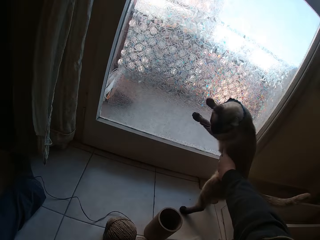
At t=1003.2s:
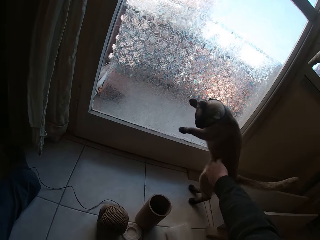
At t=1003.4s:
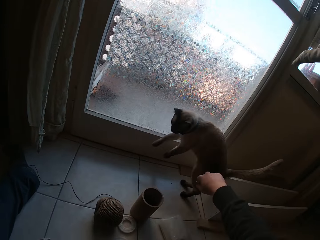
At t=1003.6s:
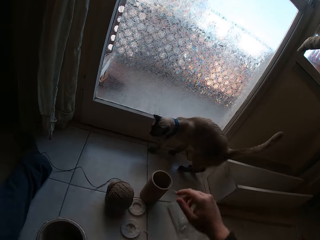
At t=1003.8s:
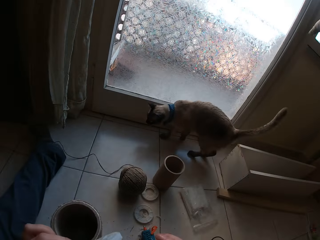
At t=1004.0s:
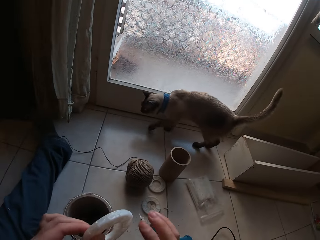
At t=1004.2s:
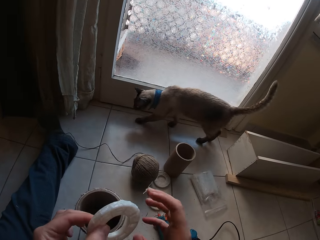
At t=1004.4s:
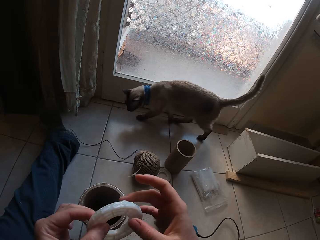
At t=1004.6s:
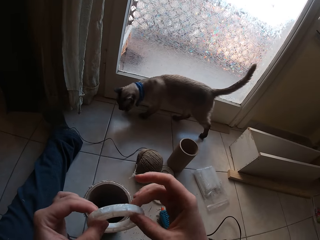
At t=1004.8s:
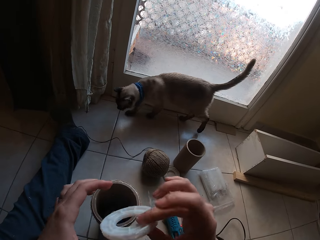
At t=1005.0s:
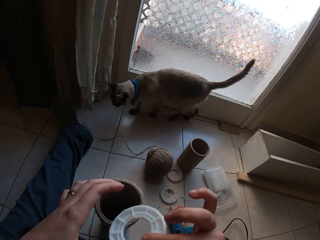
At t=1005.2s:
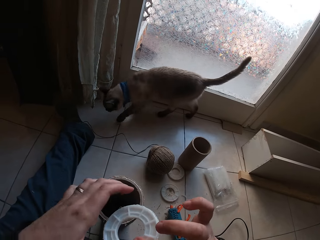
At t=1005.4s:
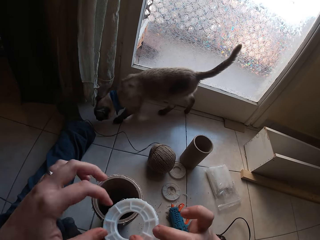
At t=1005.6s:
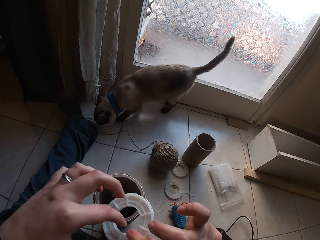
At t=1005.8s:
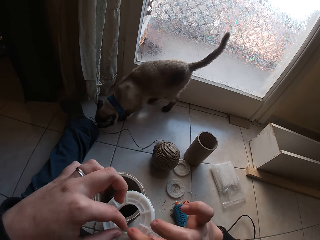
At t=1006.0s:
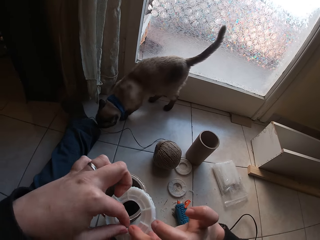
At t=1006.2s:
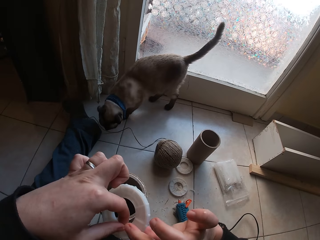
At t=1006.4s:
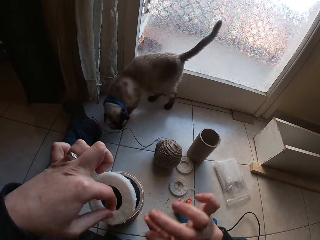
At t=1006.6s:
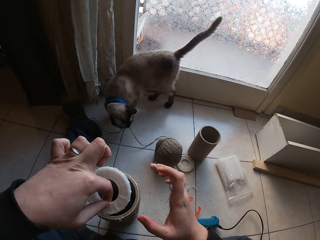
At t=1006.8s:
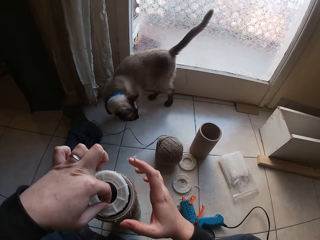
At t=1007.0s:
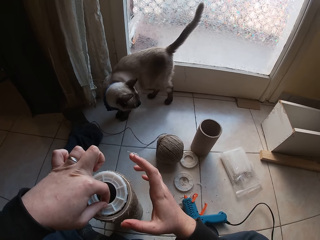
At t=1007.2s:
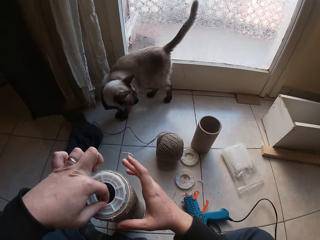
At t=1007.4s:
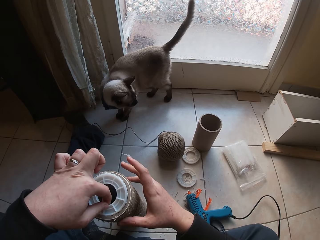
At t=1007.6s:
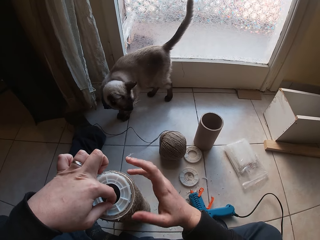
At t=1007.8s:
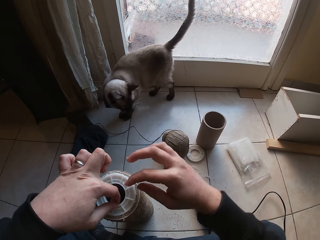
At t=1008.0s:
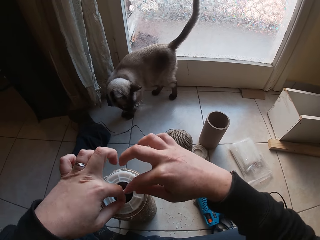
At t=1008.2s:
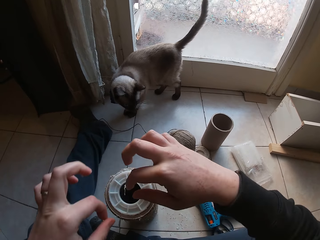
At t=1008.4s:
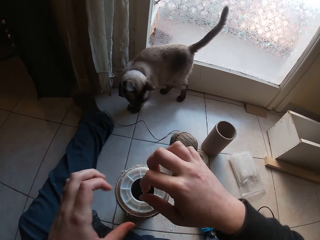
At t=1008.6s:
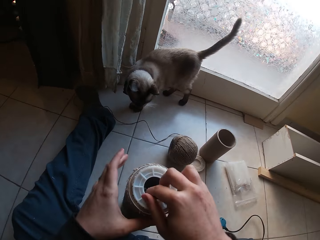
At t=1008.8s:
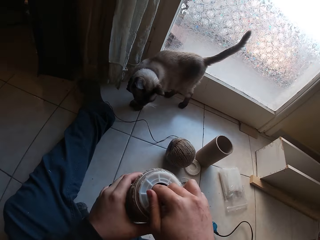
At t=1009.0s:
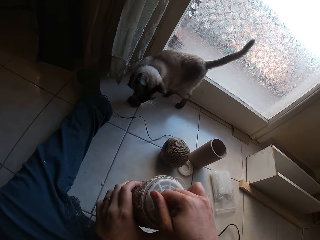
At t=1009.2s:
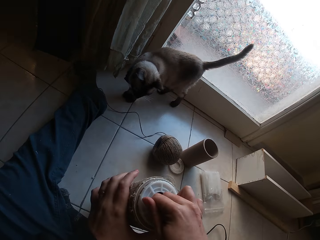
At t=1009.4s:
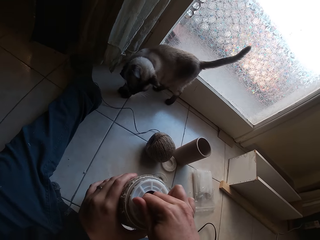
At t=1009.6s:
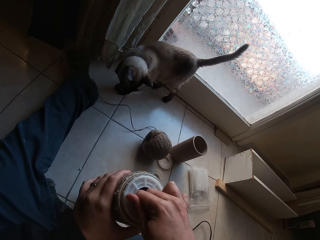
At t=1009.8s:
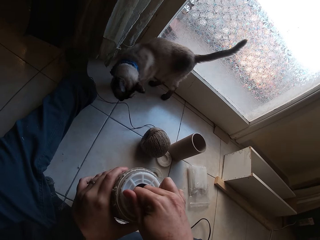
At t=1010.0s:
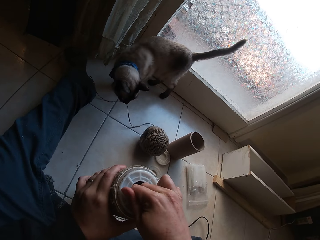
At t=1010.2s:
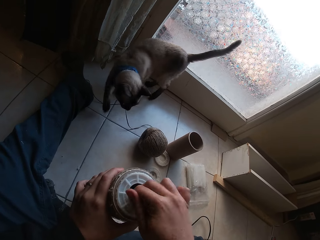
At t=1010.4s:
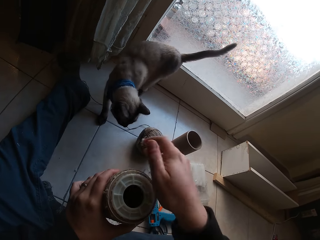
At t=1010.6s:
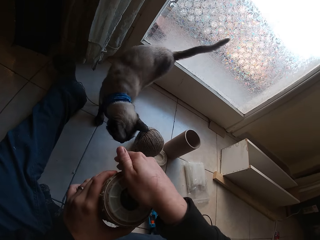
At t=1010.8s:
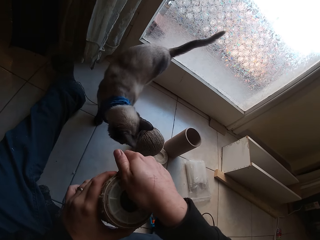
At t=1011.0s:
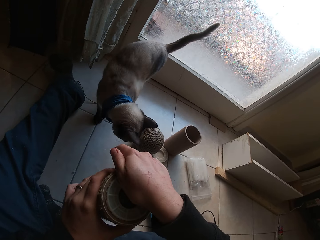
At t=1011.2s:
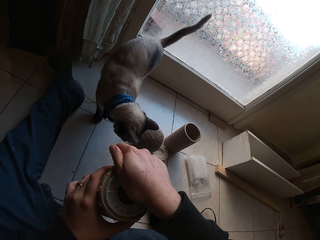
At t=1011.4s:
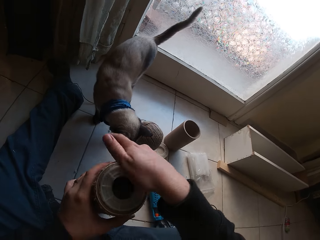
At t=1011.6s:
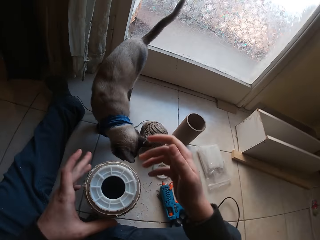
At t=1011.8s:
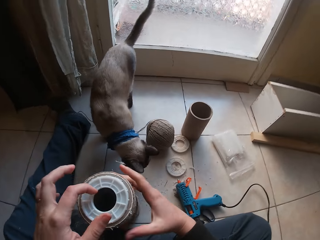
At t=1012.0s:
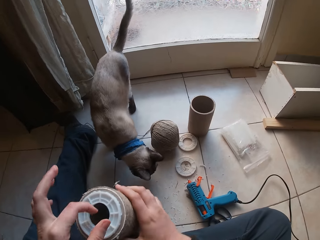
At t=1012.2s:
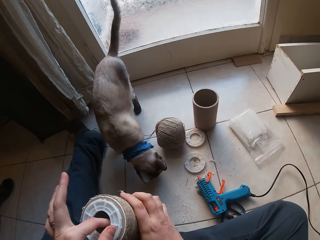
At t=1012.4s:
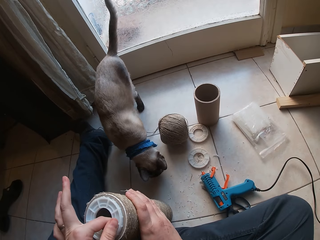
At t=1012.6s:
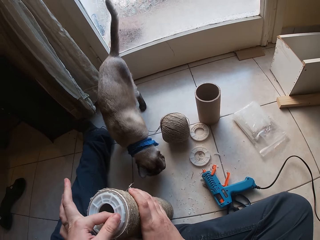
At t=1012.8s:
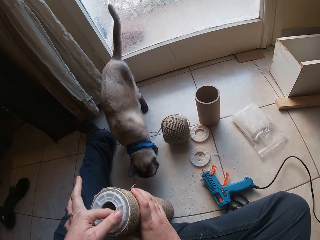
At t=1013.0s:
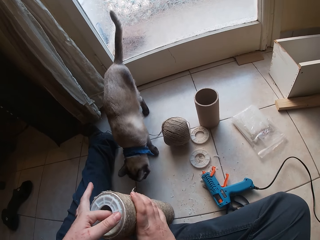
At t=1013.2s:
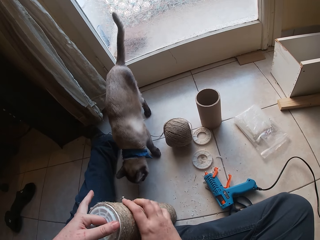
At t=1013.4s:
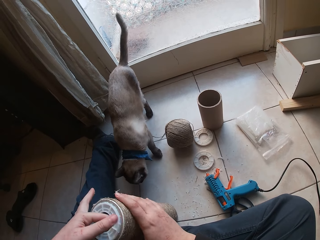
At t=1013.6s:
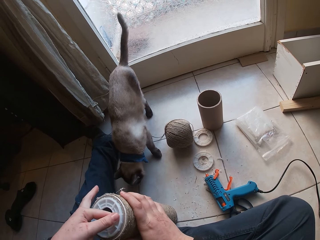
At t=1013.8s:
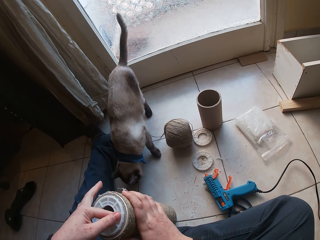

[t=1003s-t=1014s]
The camera wearer flips the plastic disc or circular plastic in her left hand with her right hand. She sticks the plastic disc to the twined cardboard tube on the floor with her hands. She tightens the circular plastic on the glue gun. She tightens the circular plastic on the glue gun again.

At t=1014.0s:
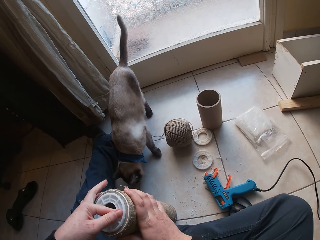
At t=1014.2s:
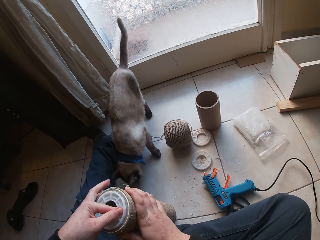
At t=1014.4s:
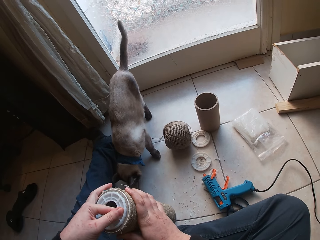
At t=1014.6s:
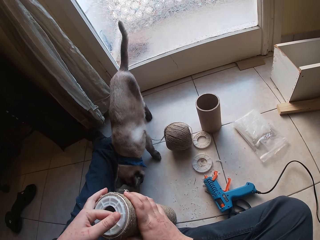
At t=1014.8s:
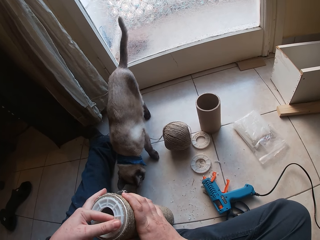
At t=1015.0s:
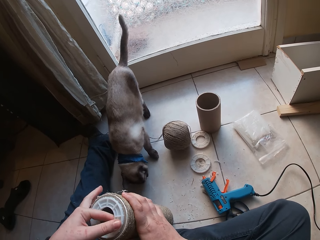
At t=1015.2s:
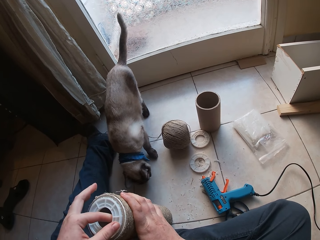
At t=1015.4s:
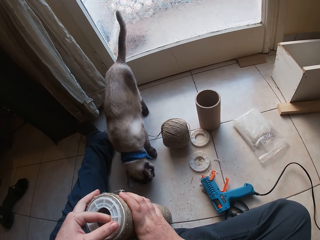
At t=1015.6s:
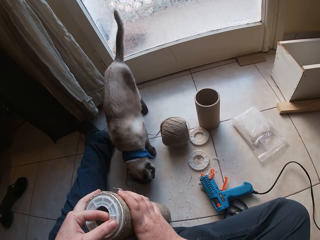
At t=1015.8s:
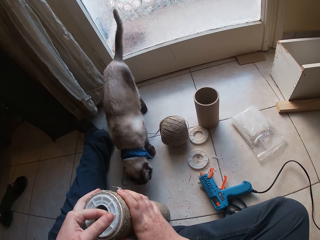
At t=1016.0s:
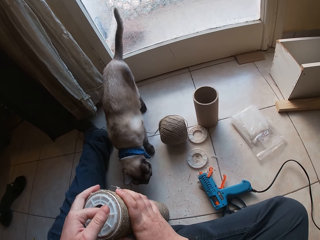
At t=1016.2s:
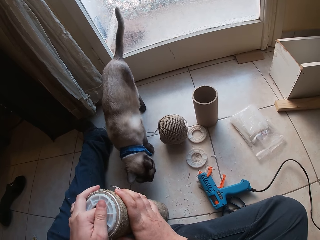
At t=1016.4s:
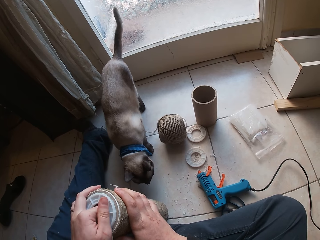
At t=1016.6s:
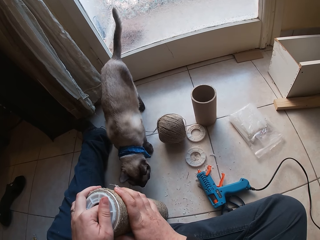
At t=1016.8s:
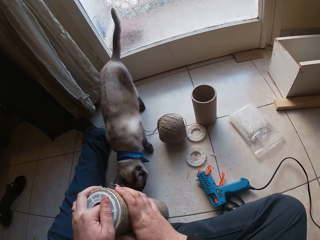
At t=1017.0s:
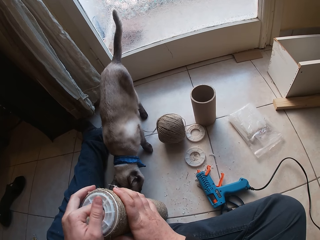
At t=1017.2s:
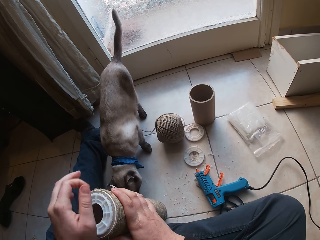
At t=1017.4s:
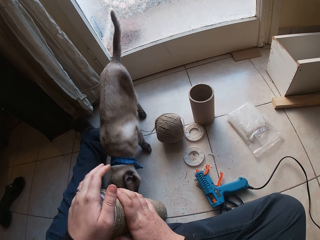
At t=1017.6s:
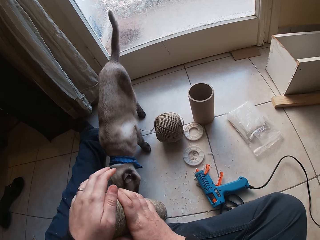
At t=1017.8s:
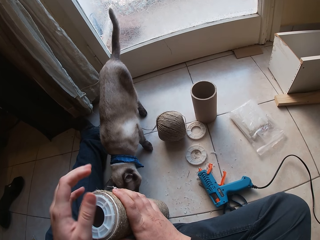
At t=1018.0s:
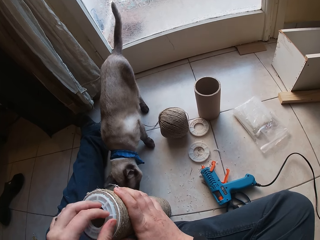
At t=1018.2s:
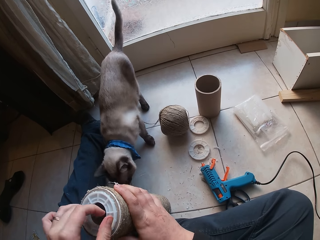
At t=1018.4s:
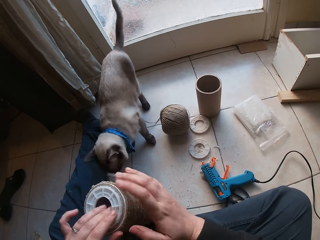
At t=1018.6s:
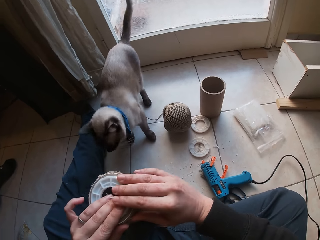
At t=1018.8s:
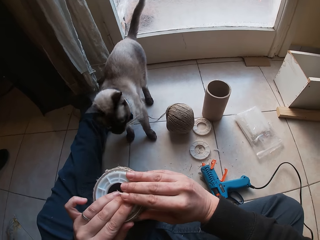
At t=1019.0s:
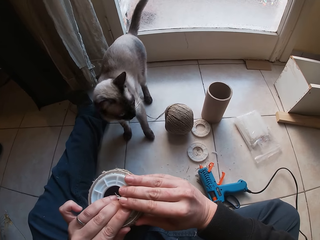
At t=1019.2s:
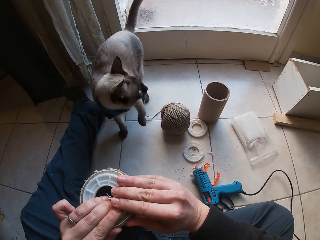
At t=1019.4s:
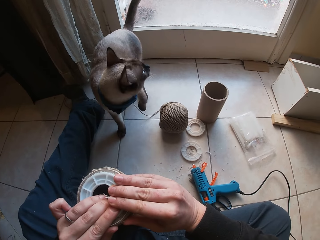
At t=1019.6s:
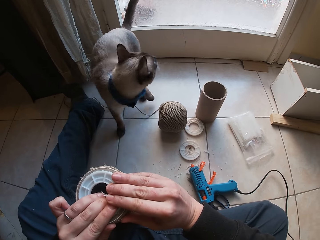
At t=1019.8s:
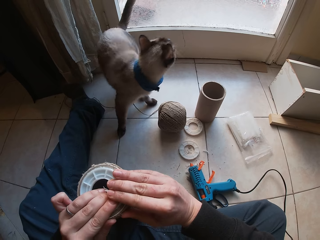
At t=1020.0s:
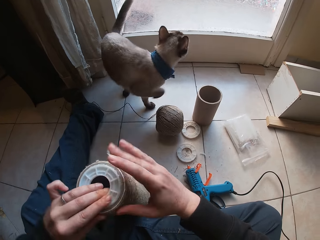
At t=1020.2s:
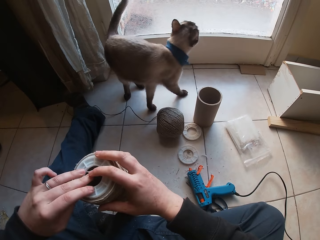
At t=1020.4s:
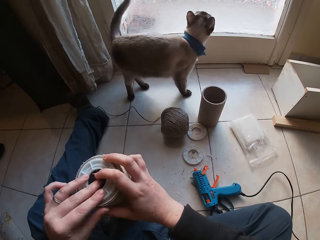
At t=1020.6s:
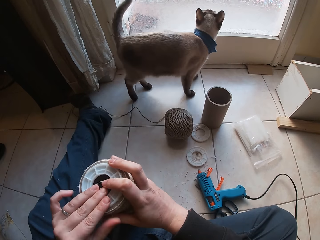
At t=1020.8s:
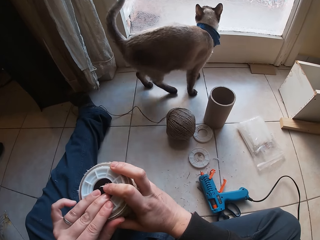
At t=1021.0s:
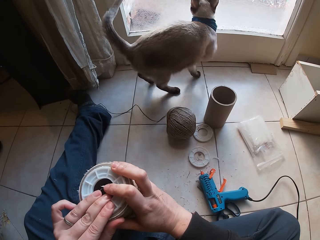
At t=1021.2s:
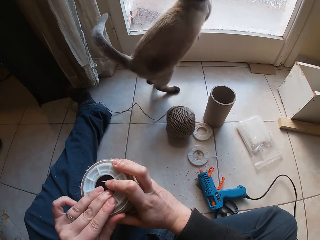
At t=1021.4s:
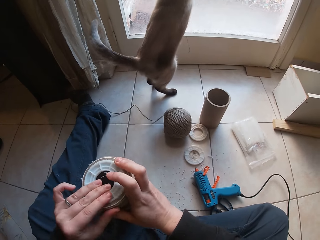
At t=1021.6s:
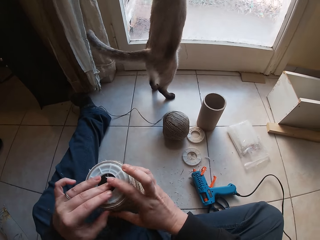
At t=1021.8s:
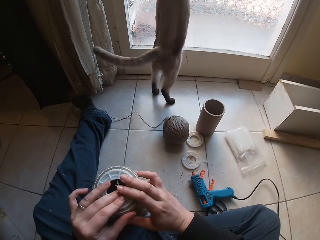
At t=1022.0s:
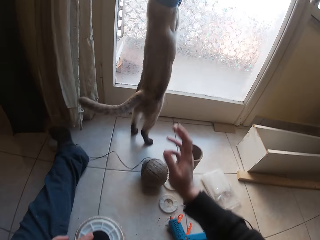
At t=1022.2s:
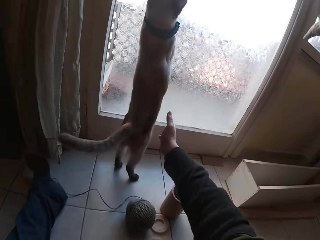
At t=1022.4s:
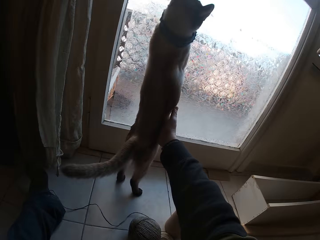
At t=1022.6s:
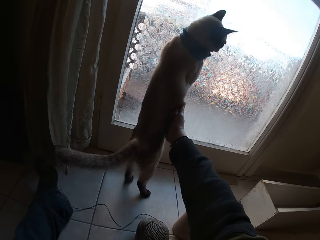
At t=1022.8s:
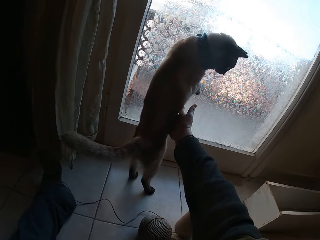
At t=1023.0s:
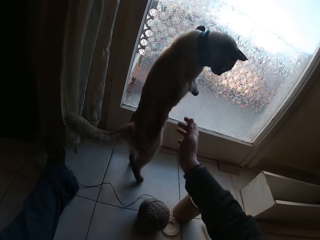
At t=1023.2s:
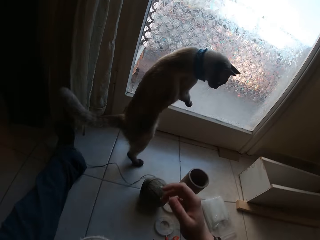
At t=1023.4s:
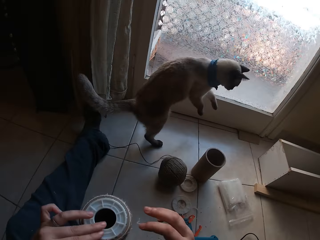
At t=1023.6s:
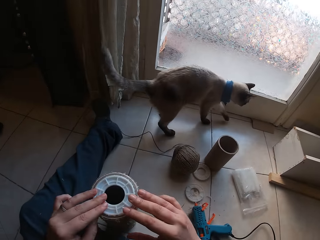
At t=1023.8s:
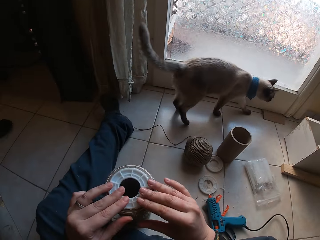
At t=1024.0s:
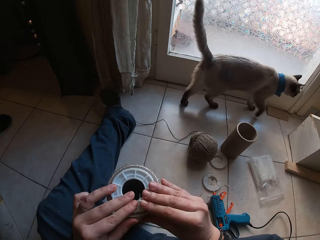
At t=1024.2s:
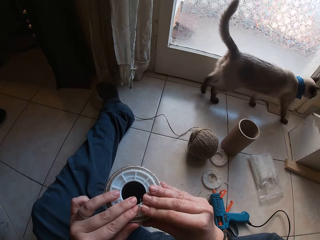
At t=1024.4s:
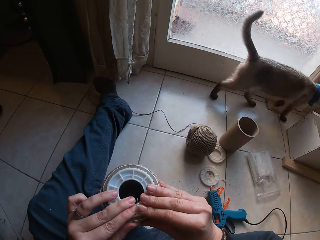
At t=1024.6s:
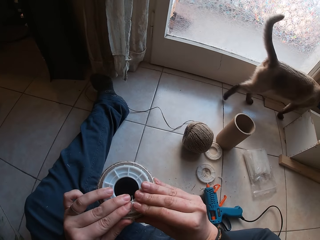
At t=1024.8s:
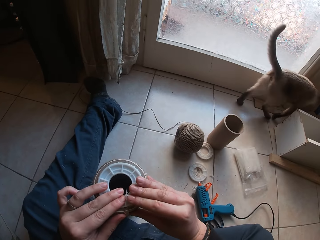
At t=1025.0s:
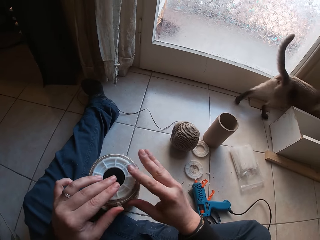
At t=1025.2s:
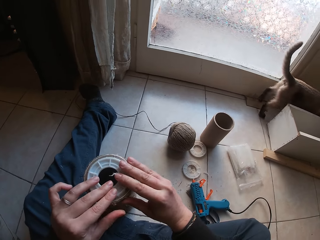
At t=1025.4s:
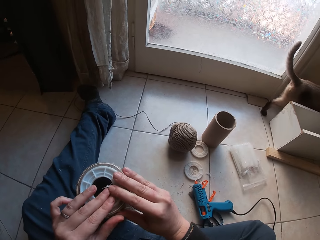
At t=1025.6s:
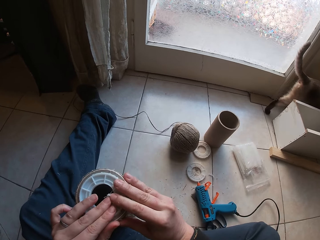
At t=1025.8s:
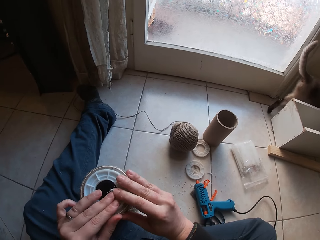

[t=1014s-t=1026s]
The camera wearer tightens the circular plastic on the glue gun. She tightens it repeatedly. The cat climbs the door. The camera wearer interacts with the cat. She puts the circular plastic on the glued rope. She sticks the plastic disc to the twined cardboard tube on the floor with her hands.
